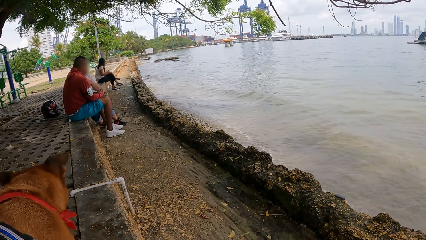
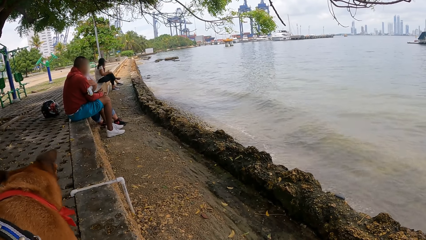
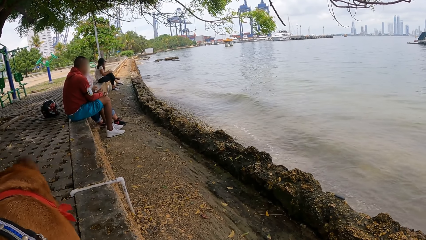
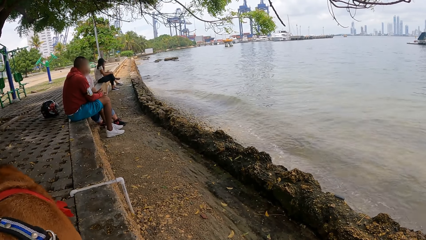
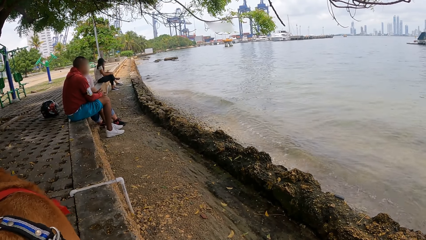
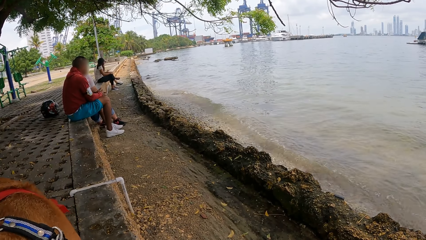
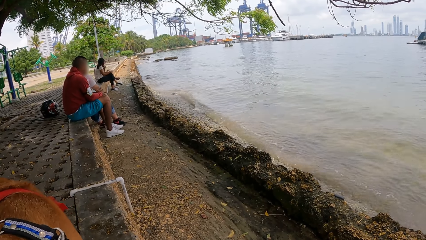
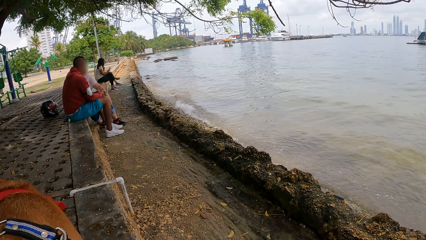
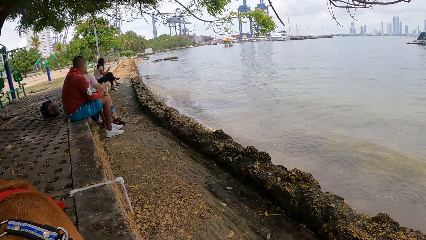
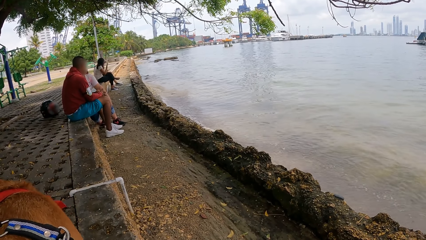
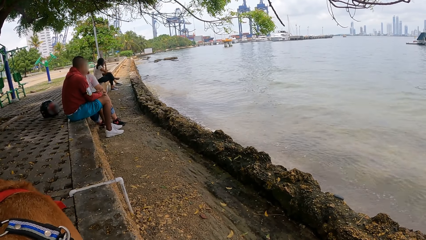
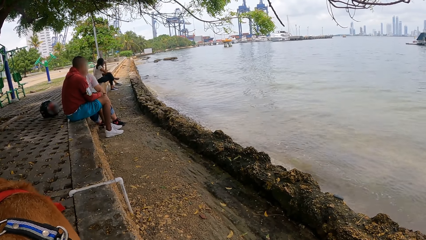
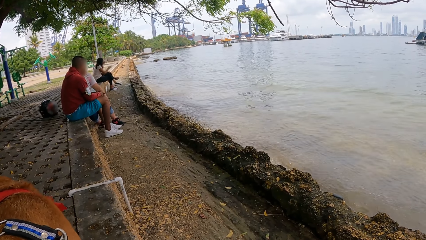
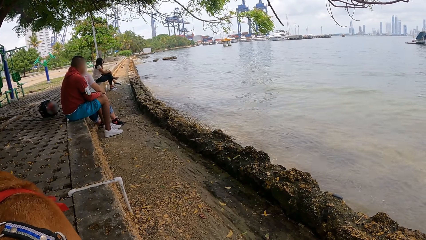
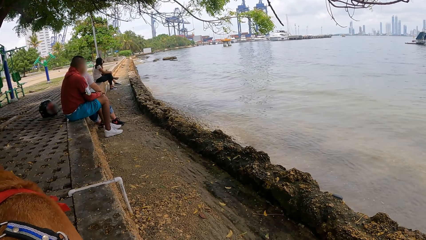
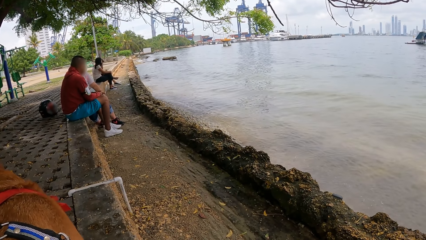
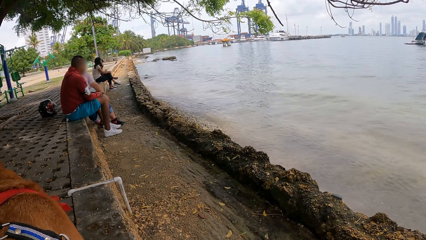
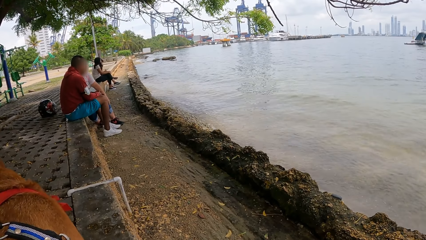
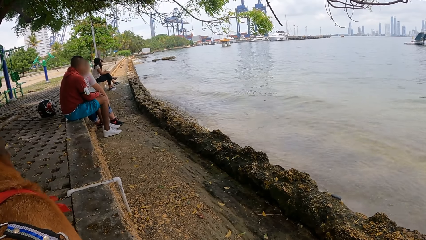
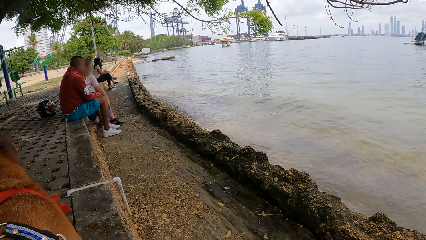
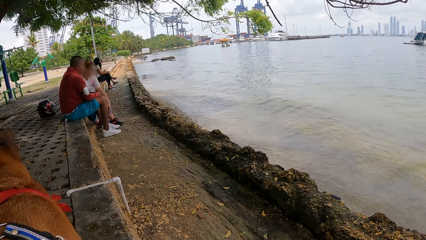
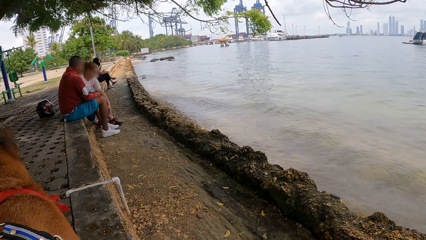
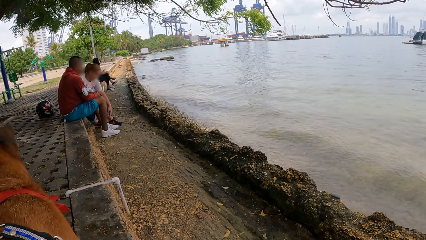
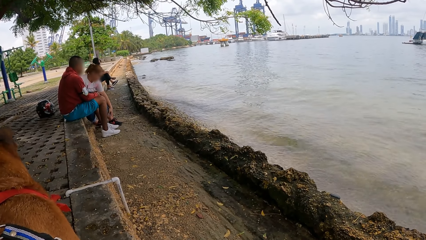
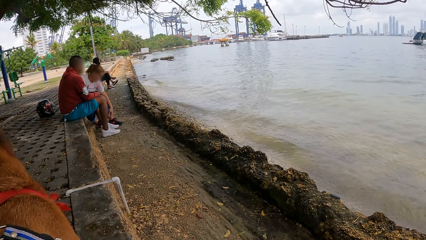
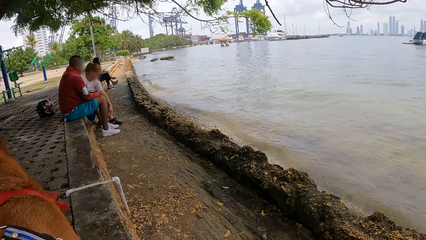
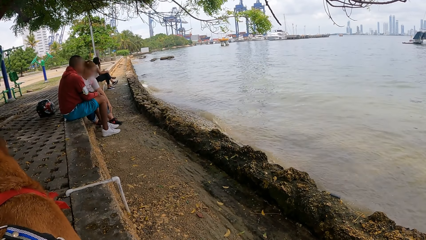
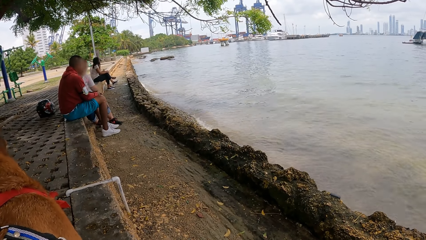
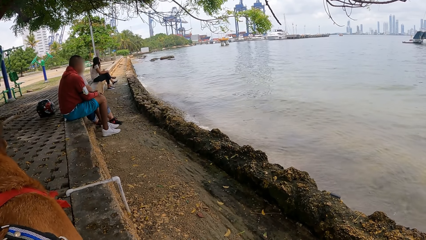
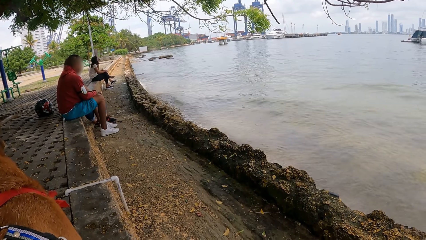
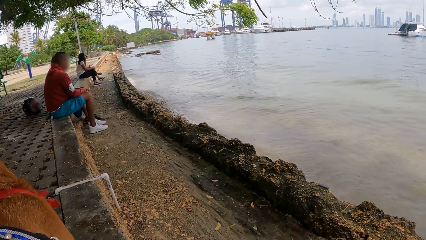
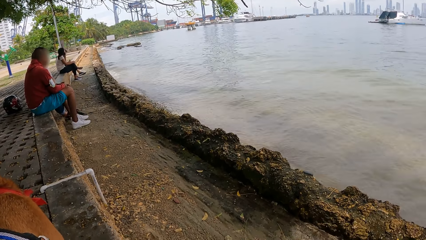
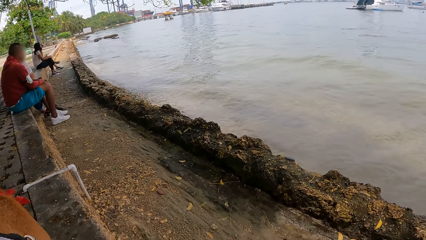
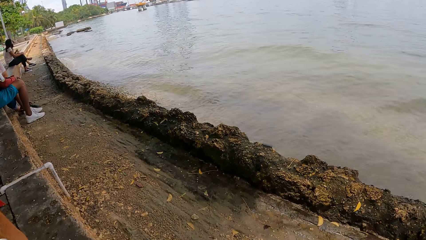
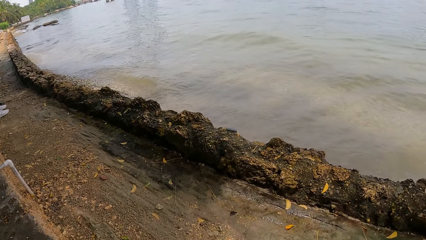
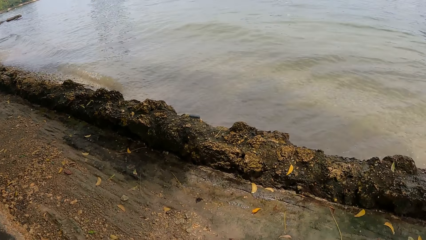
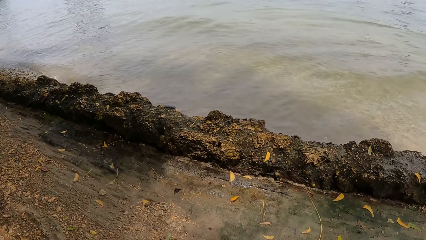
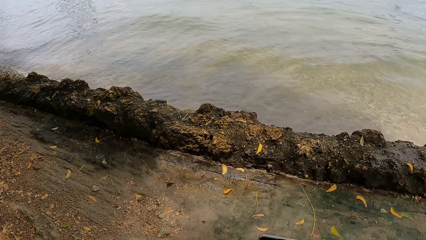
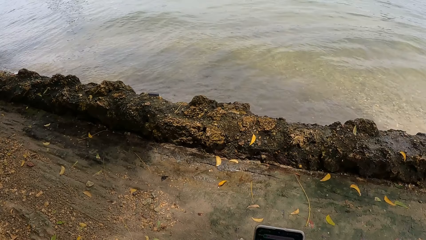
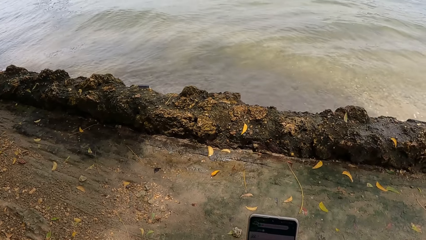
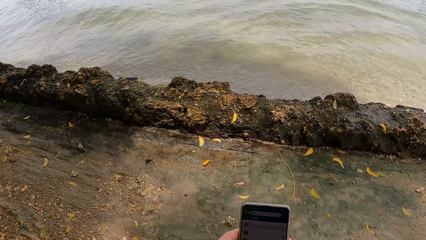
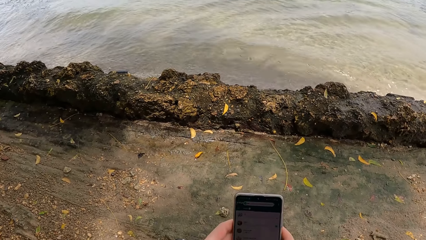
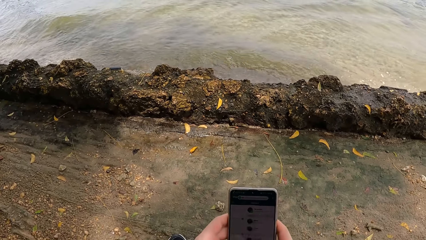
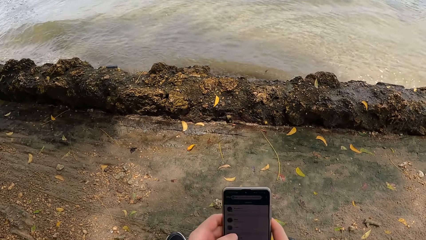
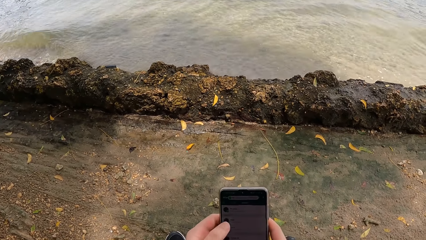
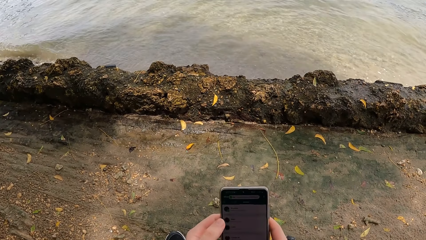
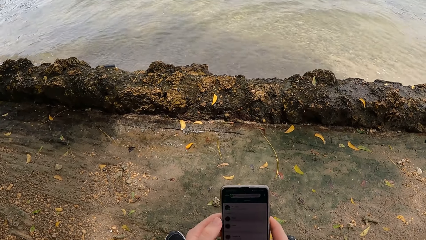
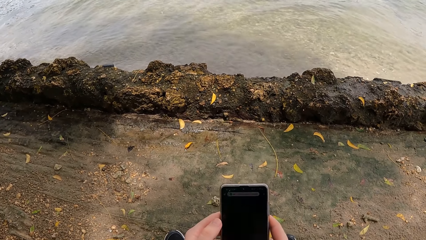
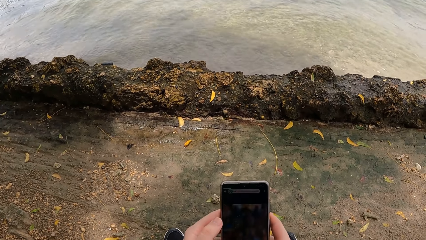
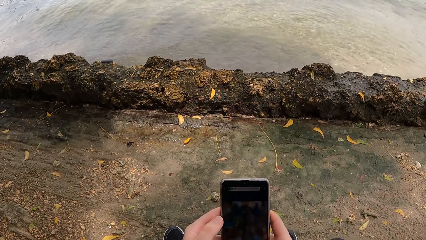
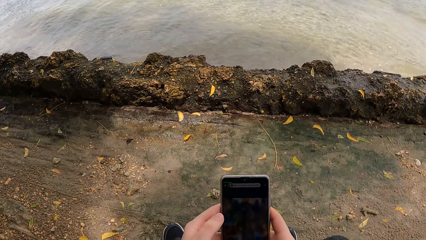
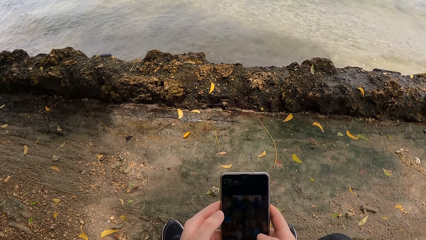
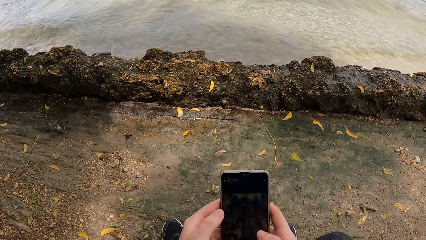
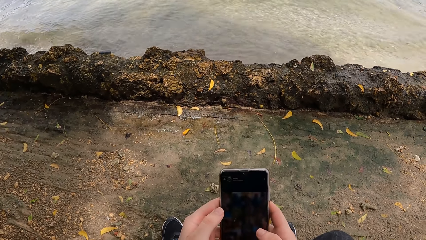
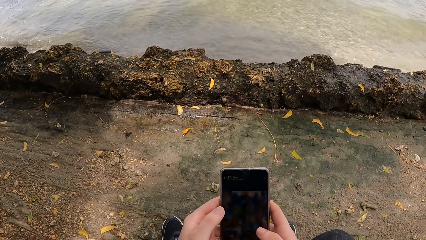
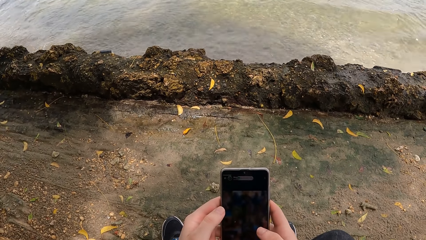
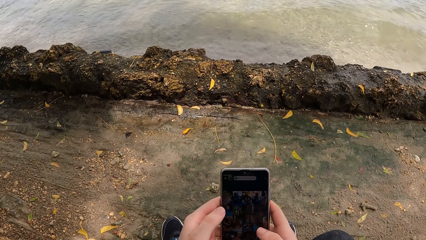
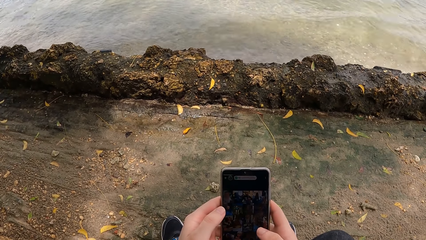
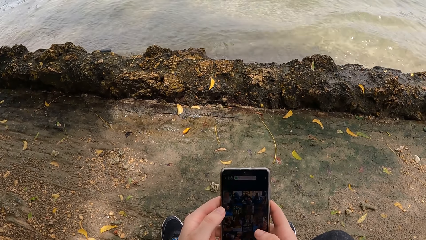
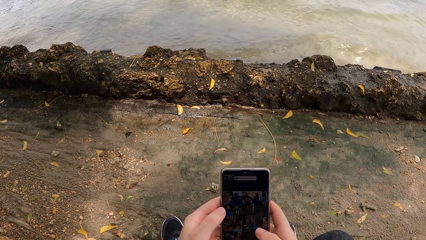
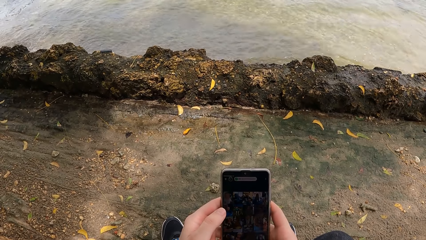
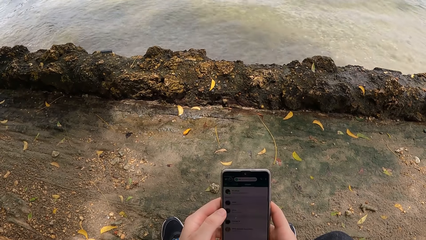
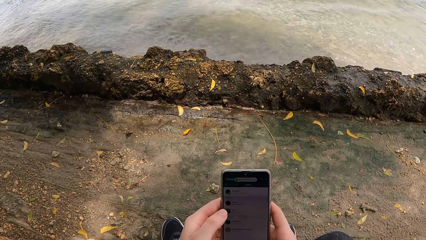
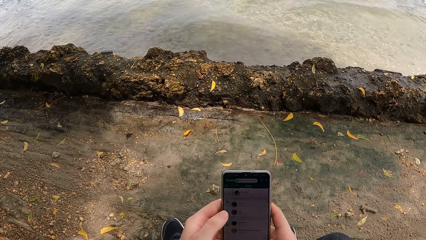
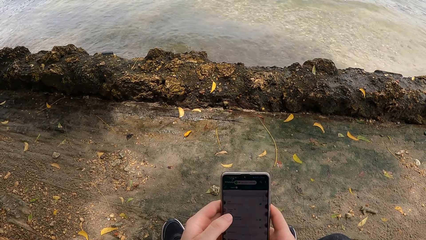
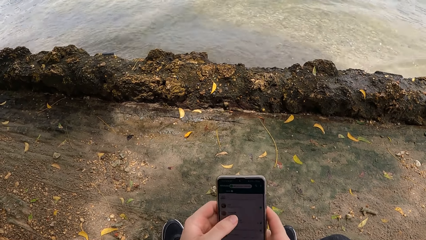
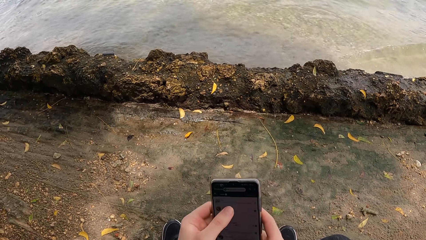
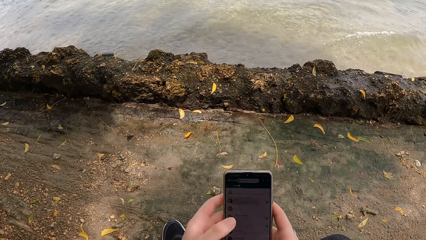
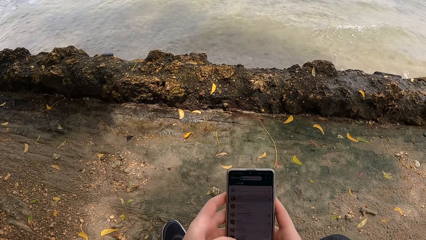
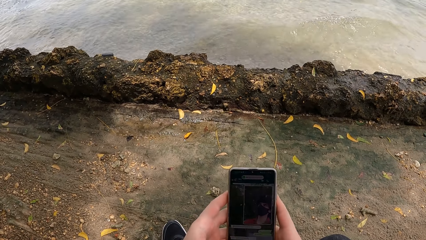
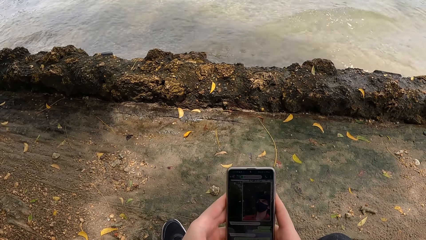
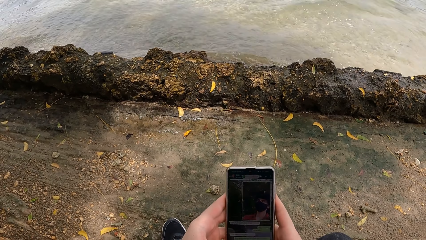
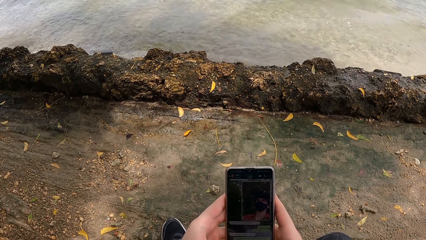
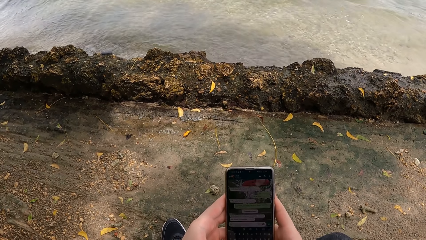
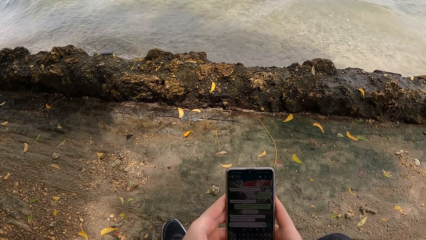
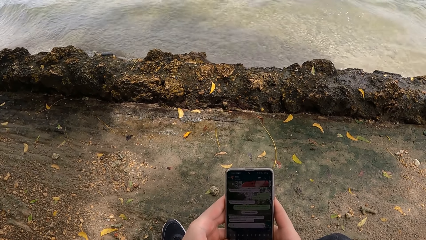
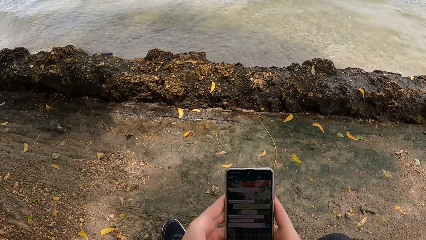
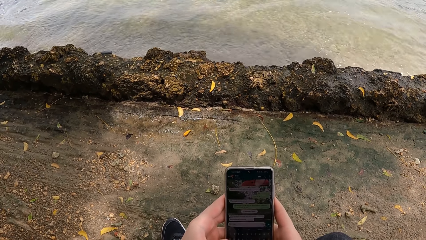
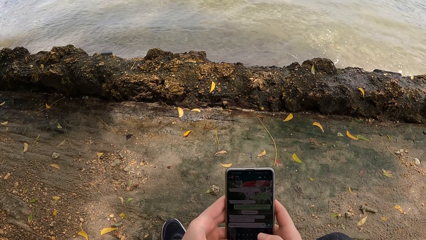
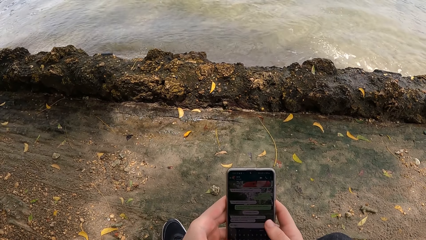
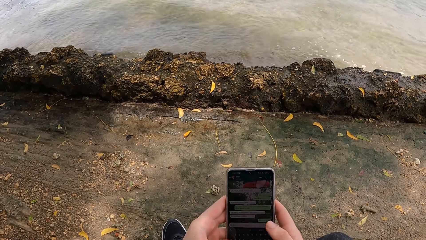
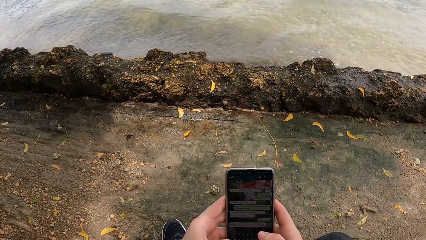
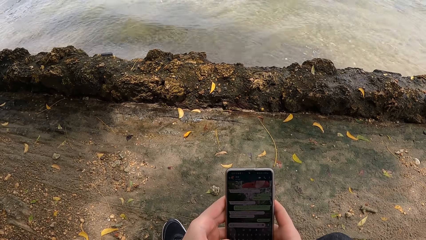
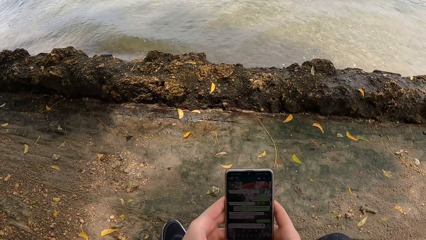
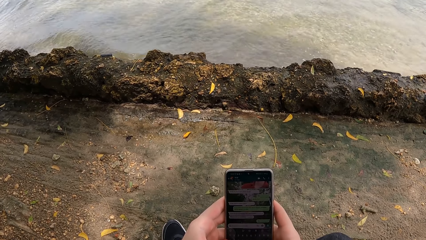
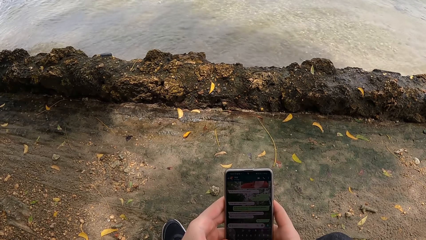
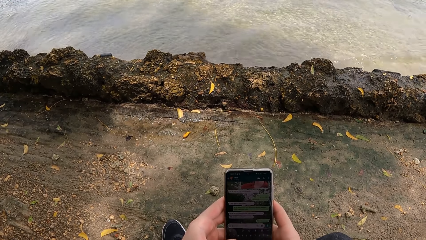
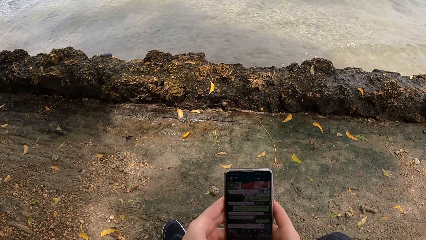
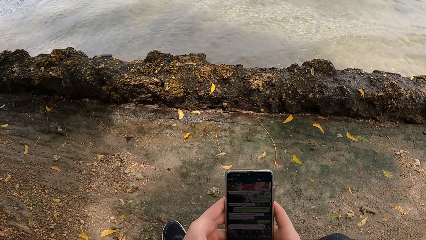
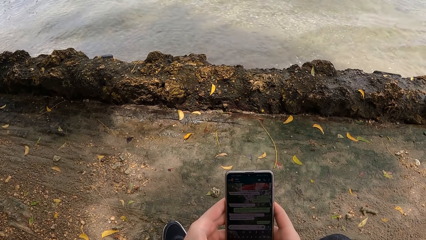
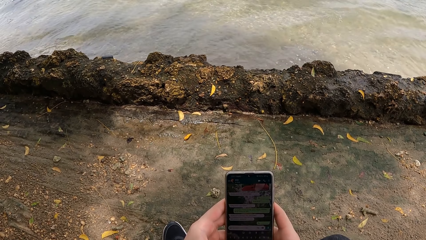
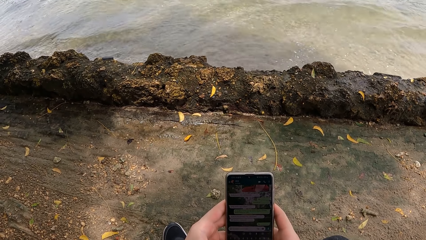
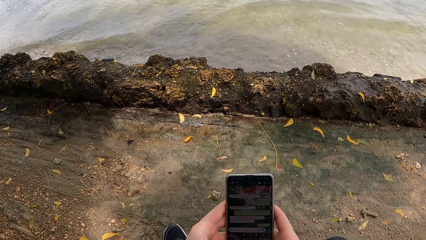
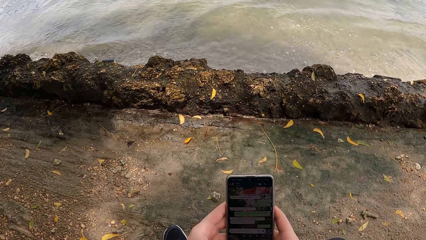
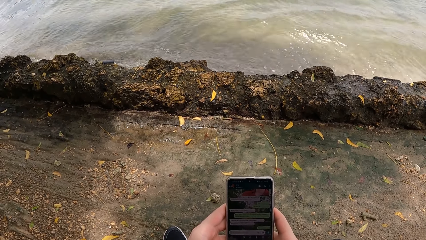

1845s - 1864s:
The camera wearer operates the phone.
